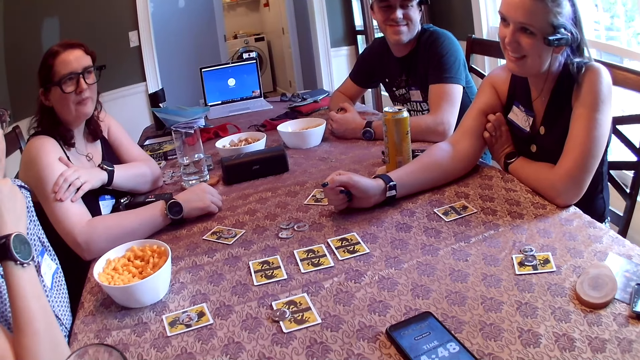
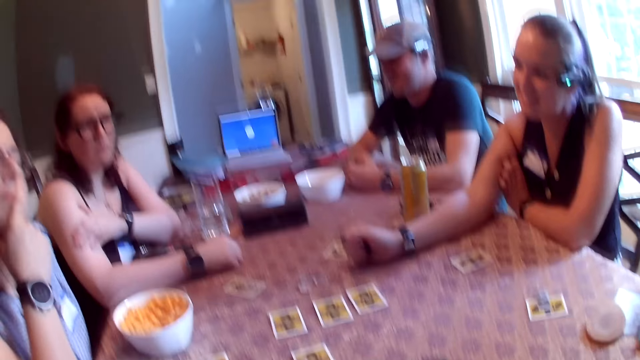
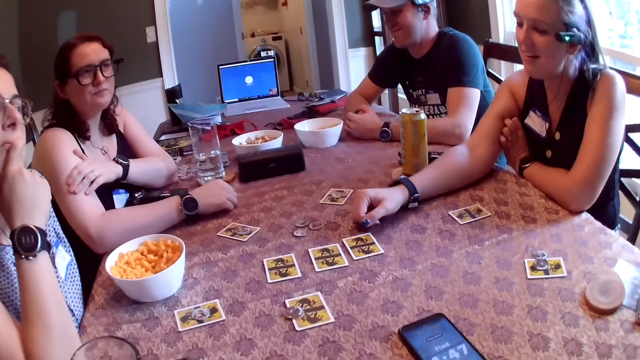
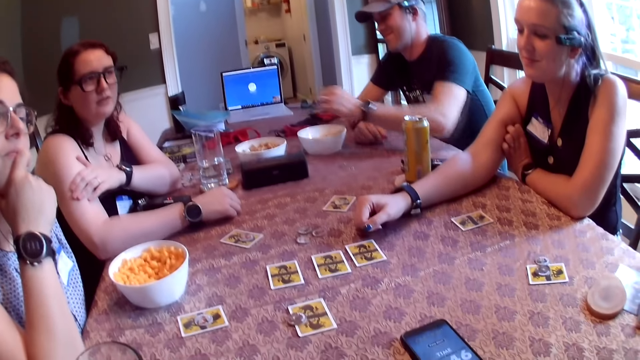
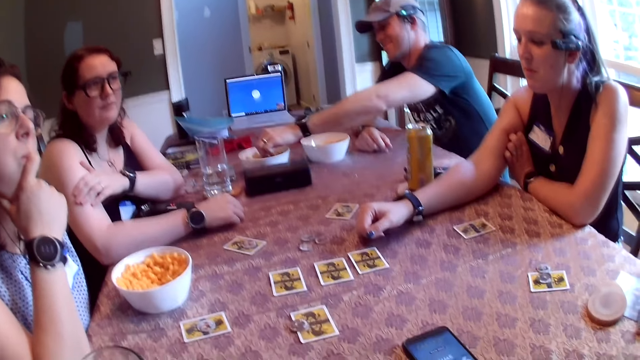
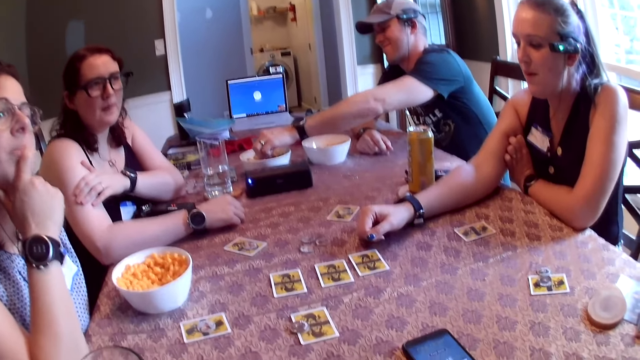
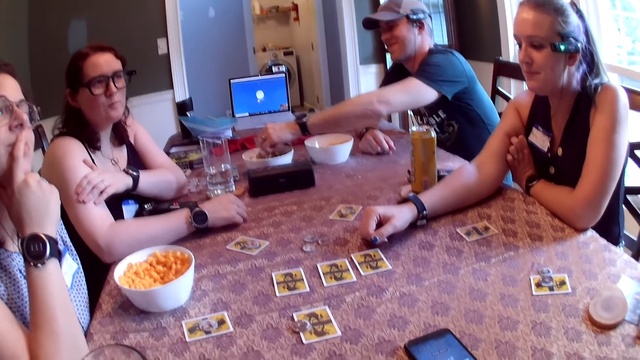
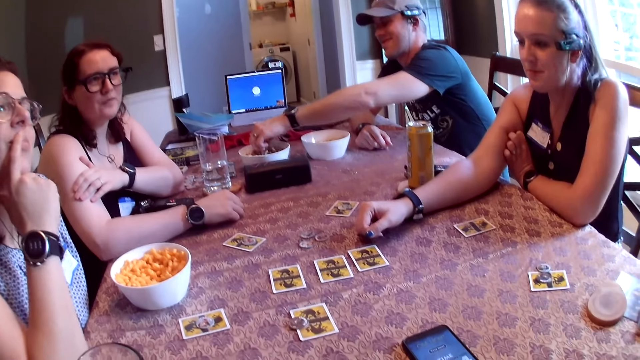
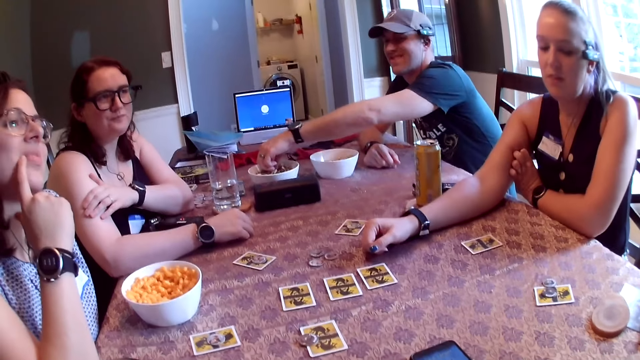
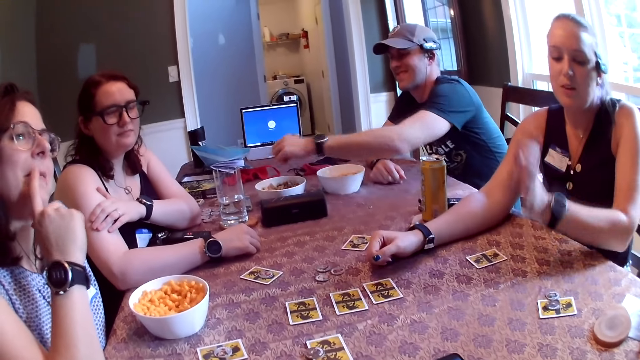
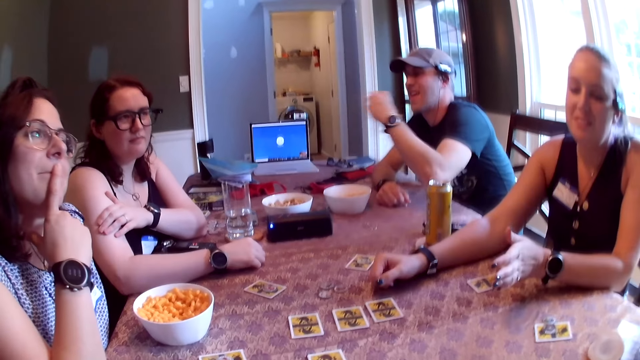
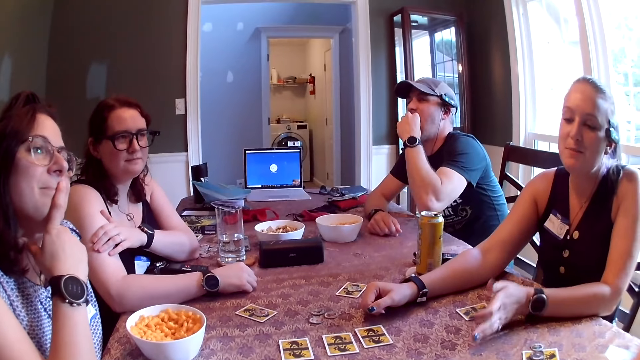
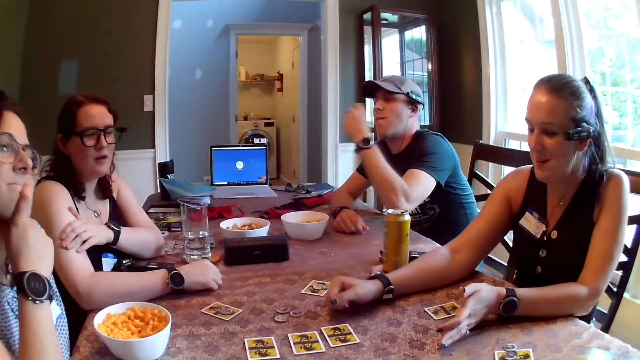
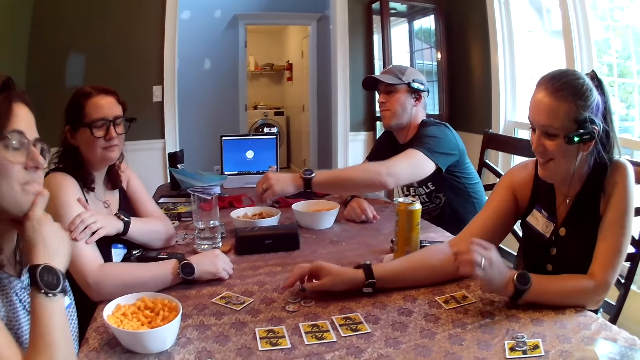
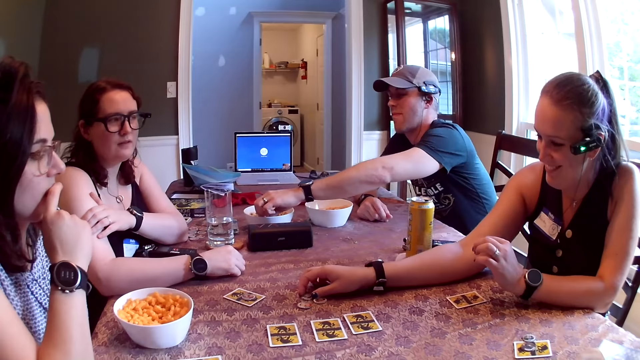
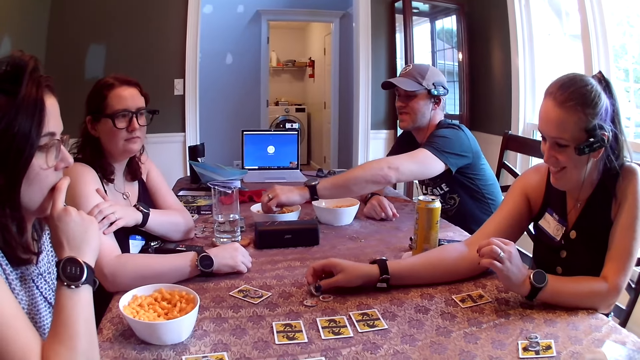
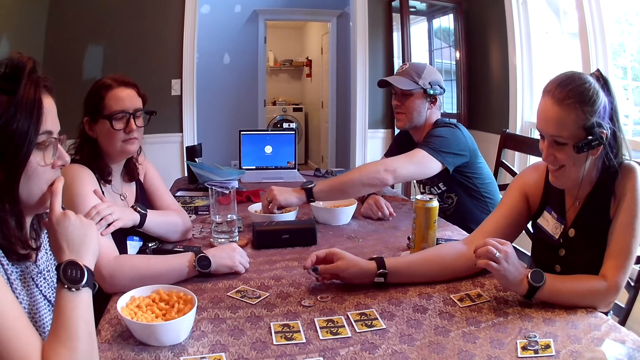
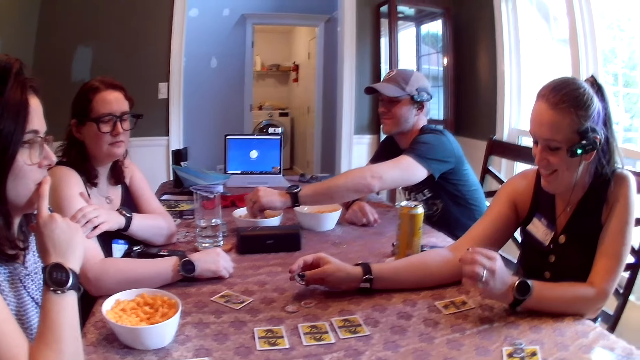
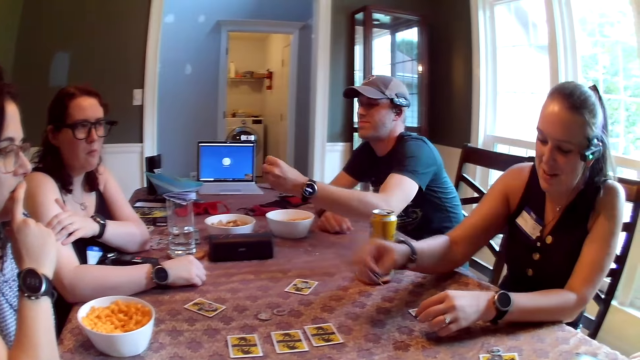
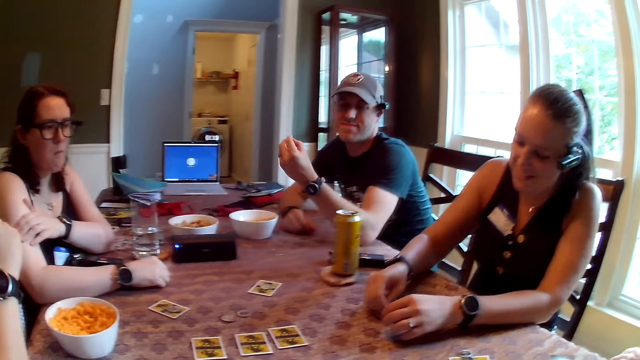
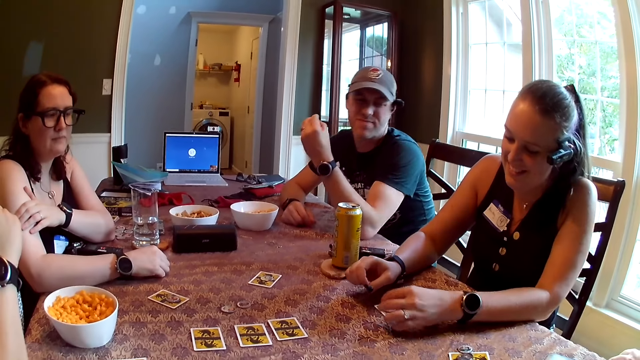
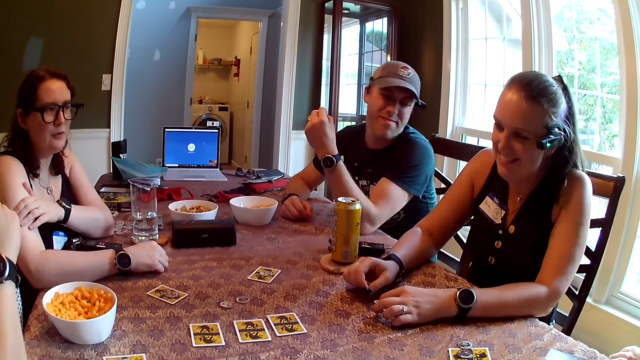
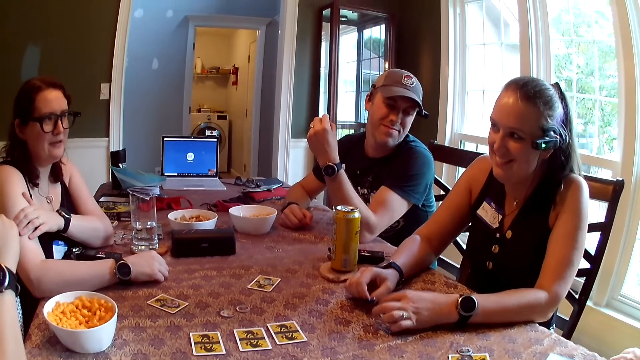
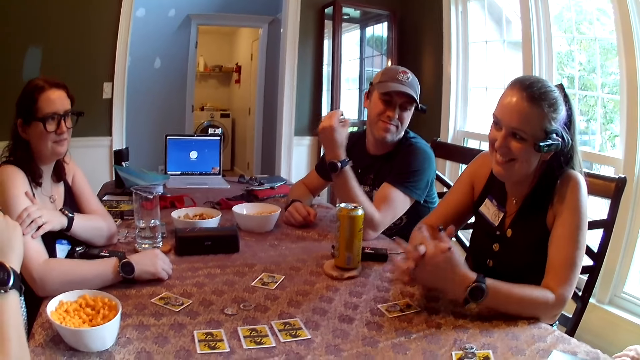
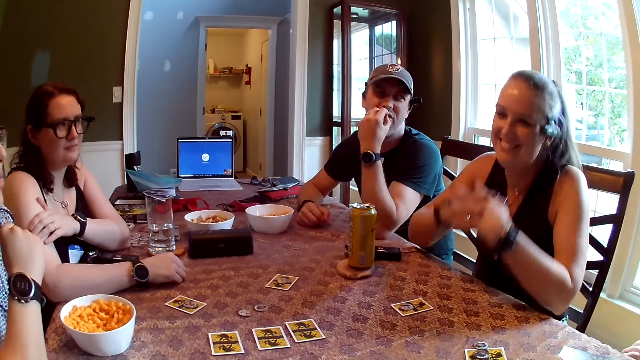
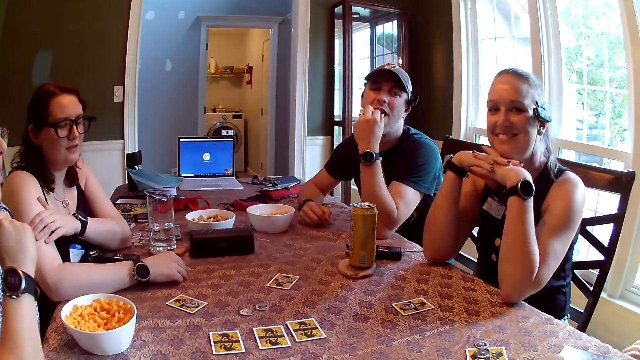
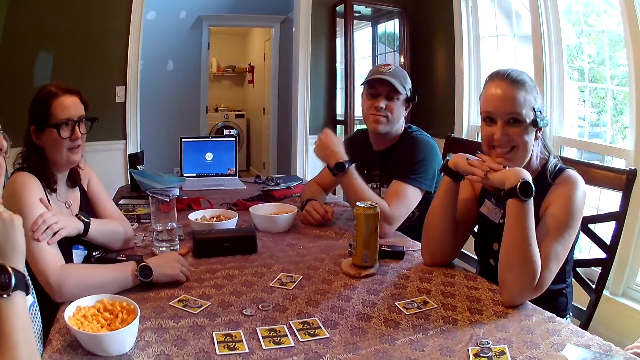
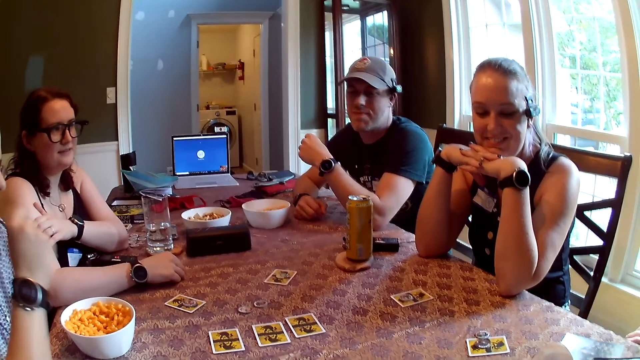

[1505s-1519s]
A man picks a piece of chip from the bowl on the table with his left hand. The man eats the piece of chip in his left hand. The woman picks a werewolf token from the table with her right hand. The man picks a piece of chip from the bowl on the table with his left hand. The woman drops the token in her right hand on the card on the table. The man eats the piece of chip in his left hand.

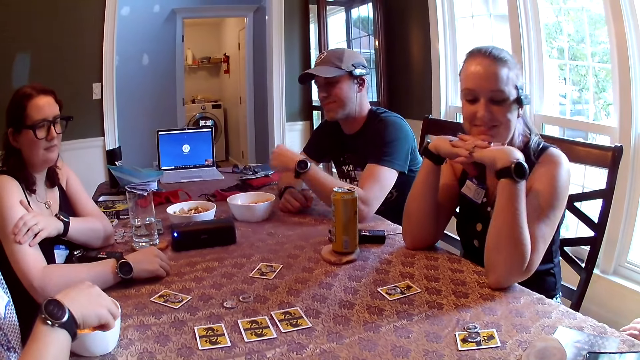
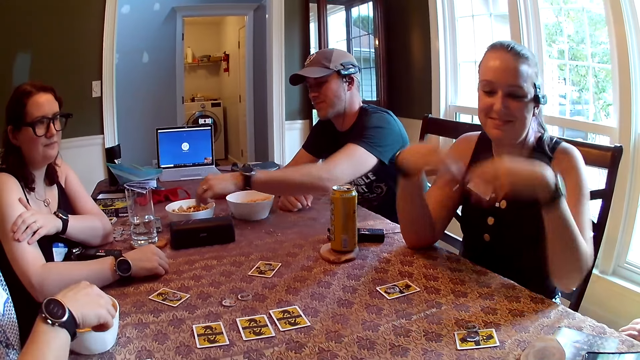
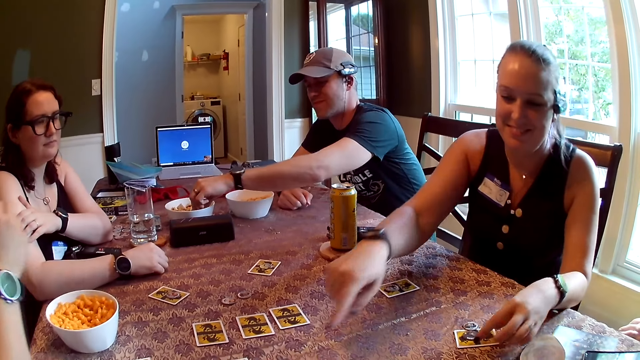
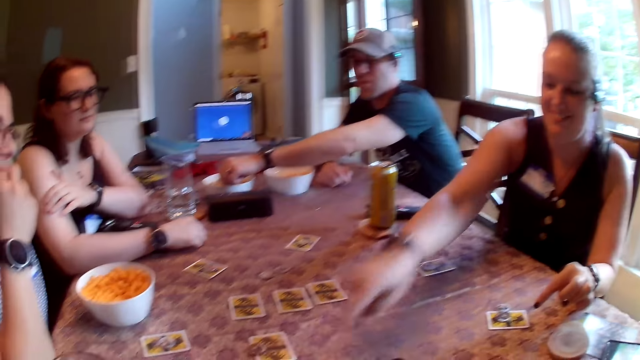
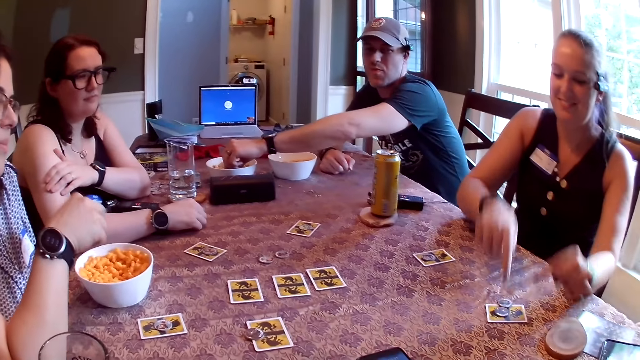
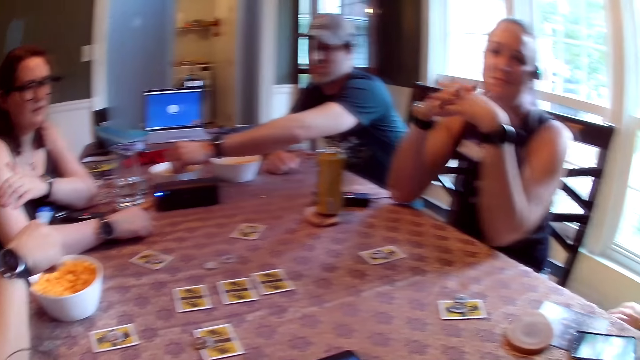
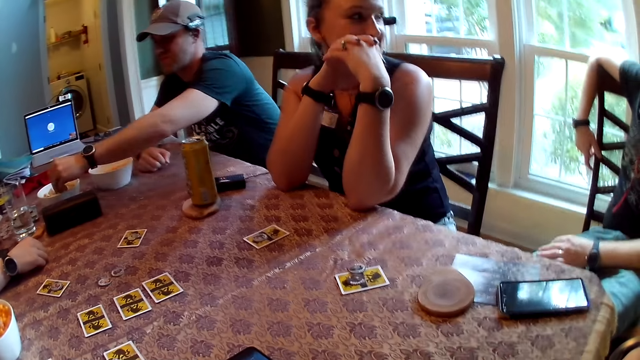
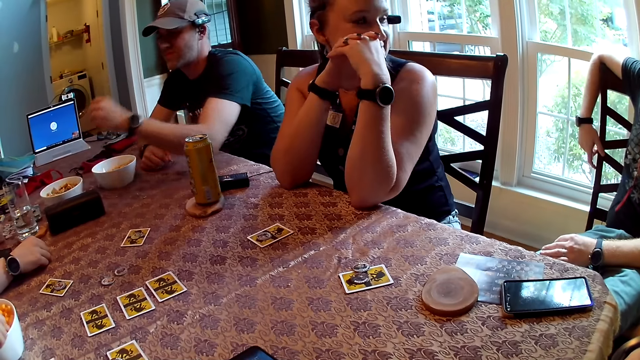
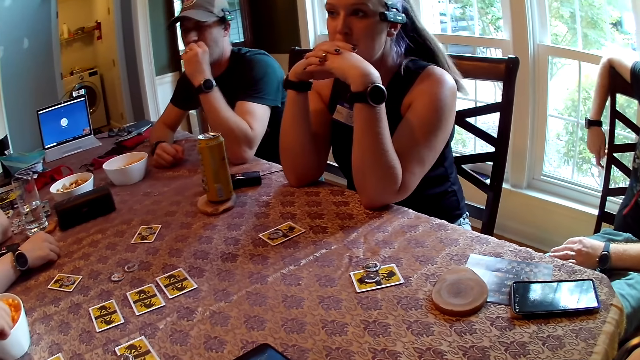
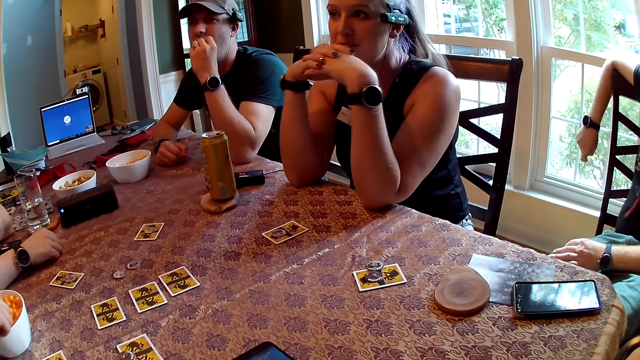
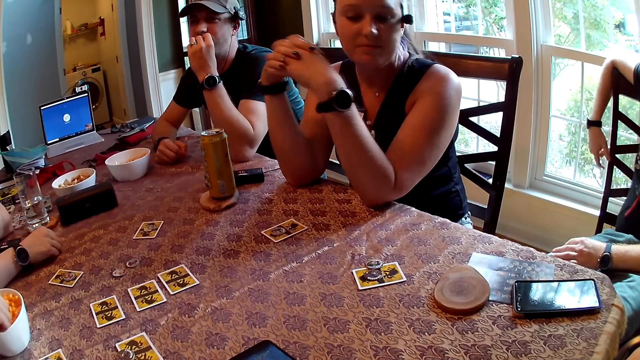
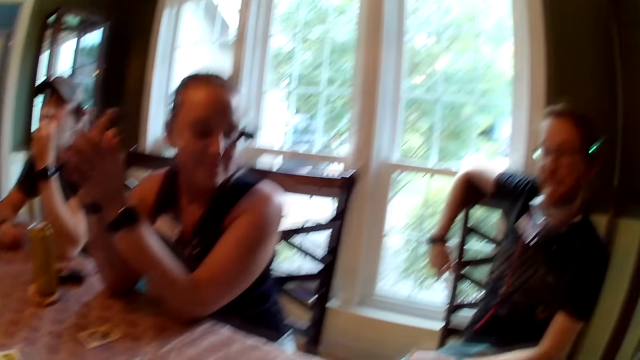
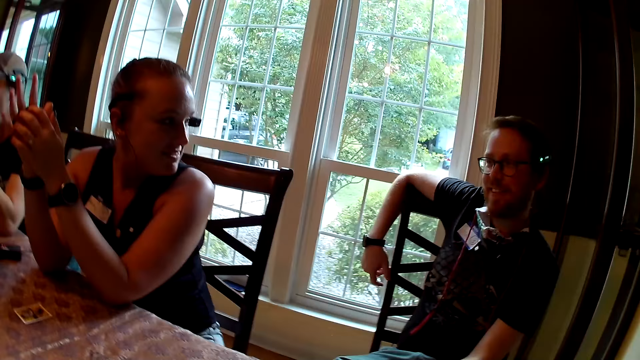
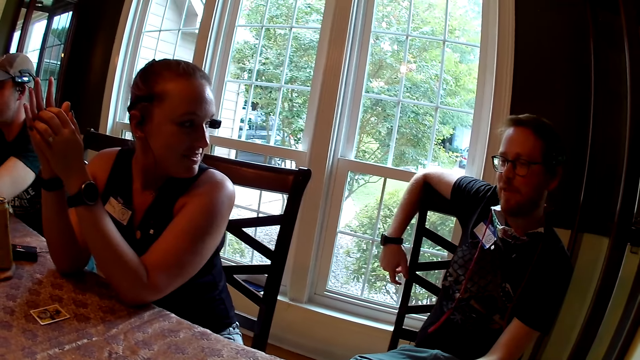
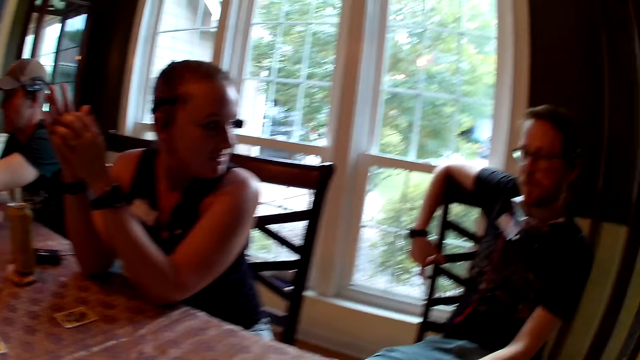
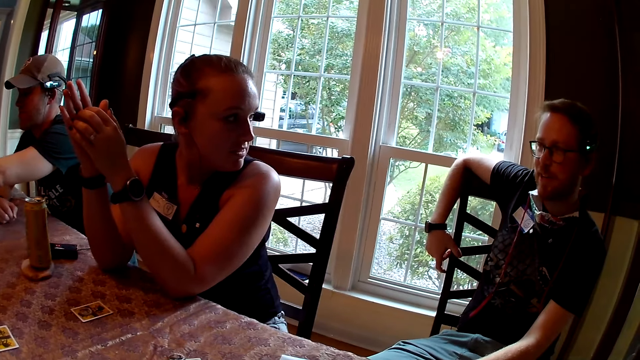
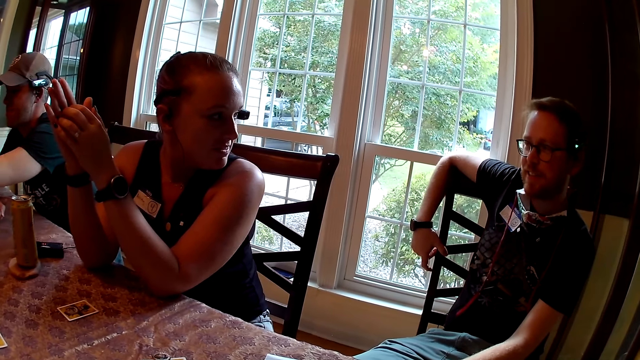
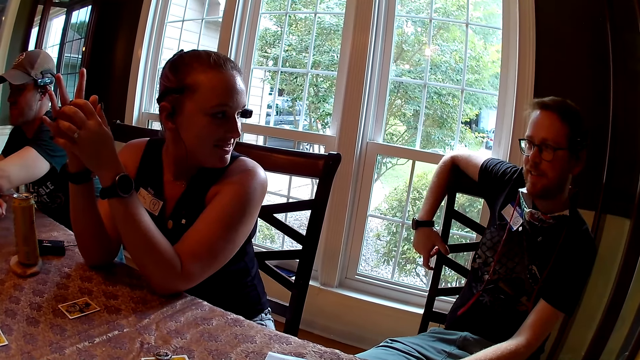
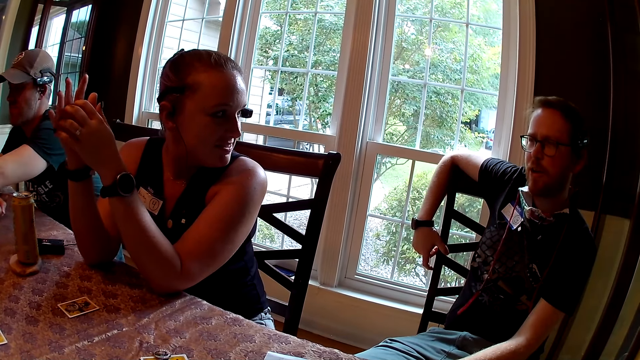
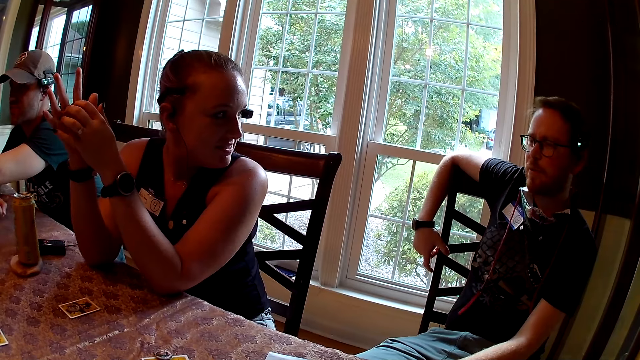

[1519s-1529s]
The woman picks a piece of cheese ball from the bowl on the table with her right hand. The man picks a piece of chip from the bowl on the table with his left hand. The woman eats the piece of cheese ball in her right hand. Another woman points at the card on the table with her right hand and touches the token on the card on the table with her right hand. The man eats the piece of chip in his left hand. The camera wearer looks at a person.
